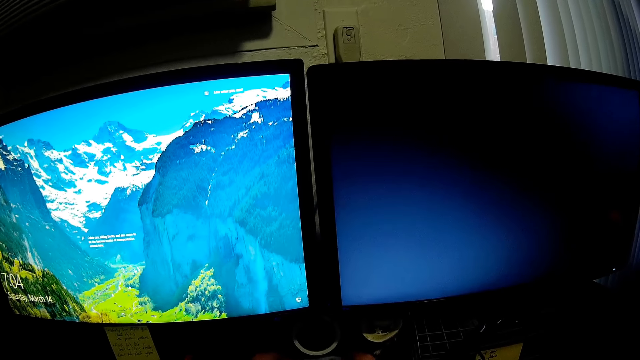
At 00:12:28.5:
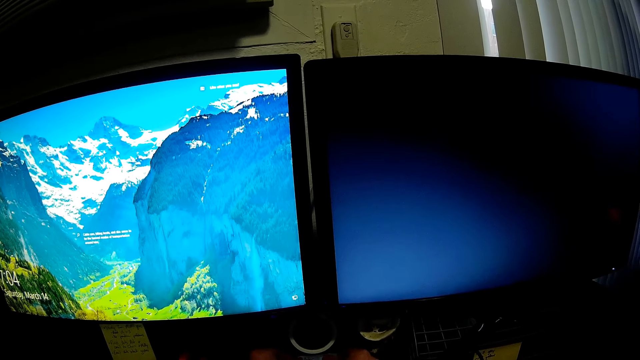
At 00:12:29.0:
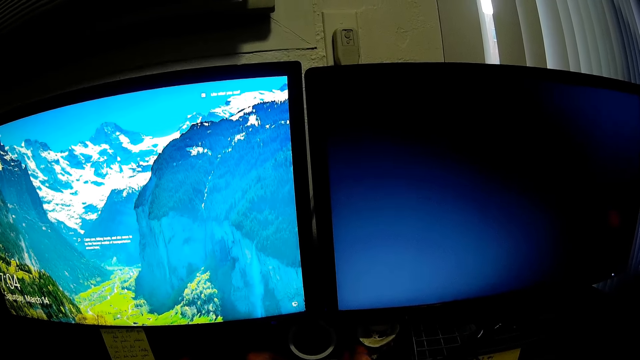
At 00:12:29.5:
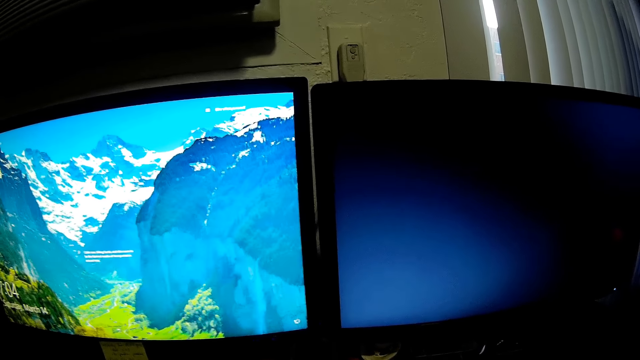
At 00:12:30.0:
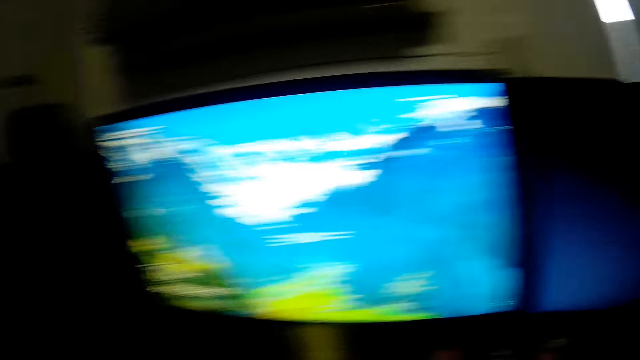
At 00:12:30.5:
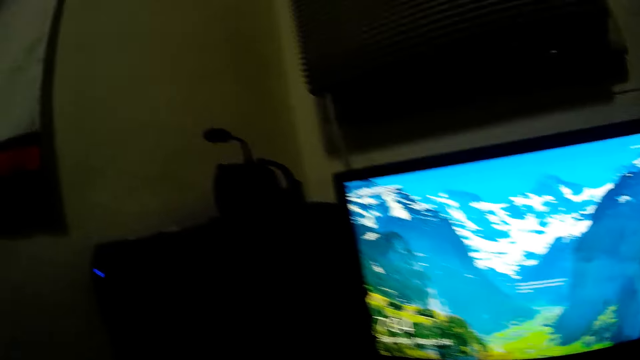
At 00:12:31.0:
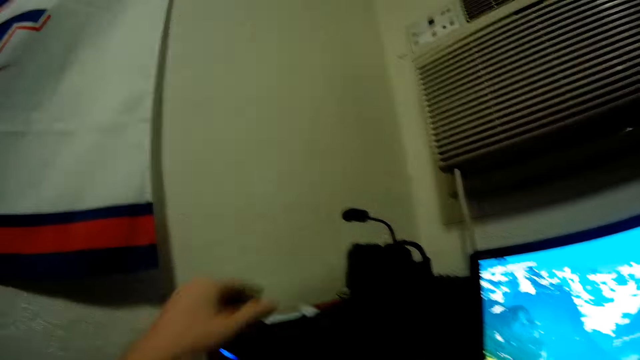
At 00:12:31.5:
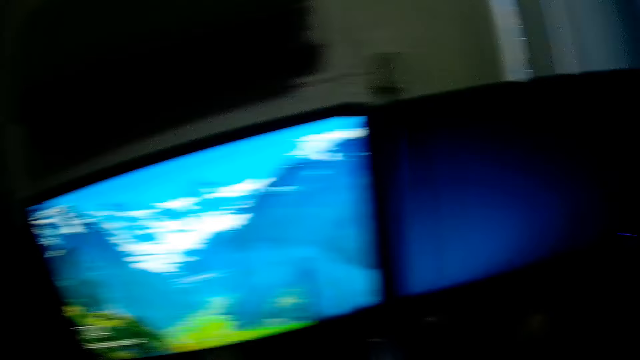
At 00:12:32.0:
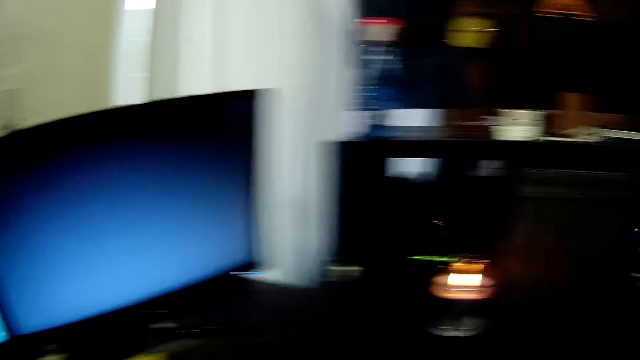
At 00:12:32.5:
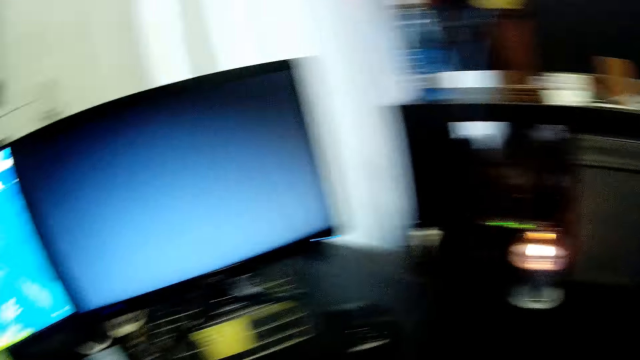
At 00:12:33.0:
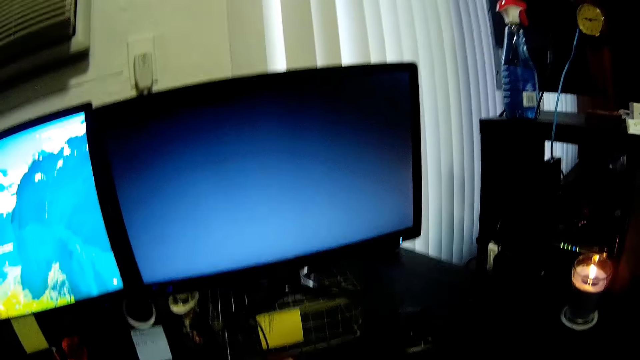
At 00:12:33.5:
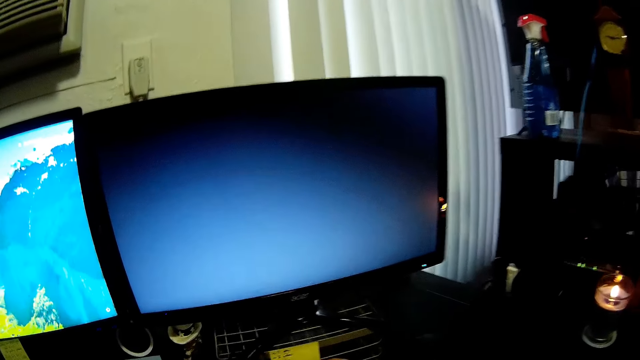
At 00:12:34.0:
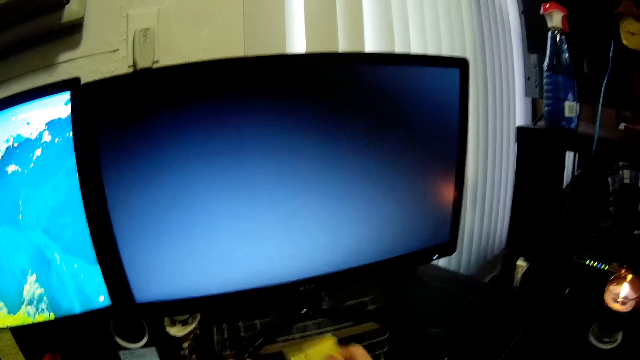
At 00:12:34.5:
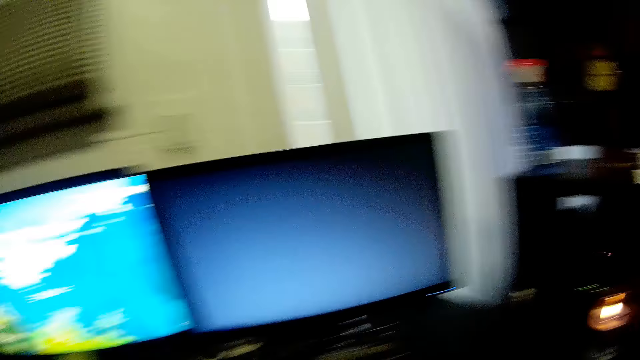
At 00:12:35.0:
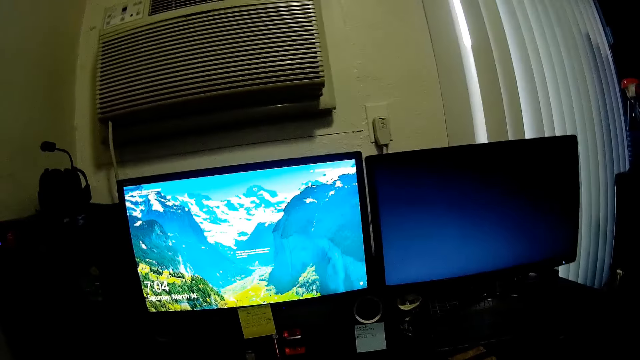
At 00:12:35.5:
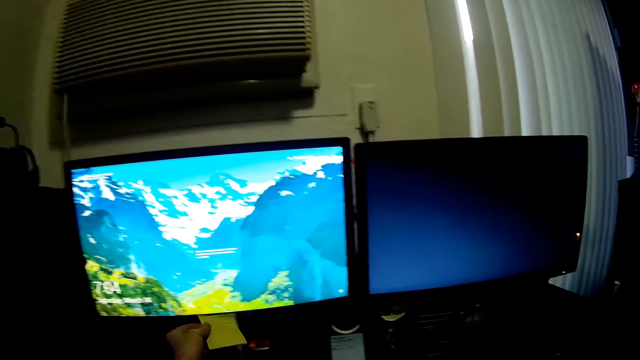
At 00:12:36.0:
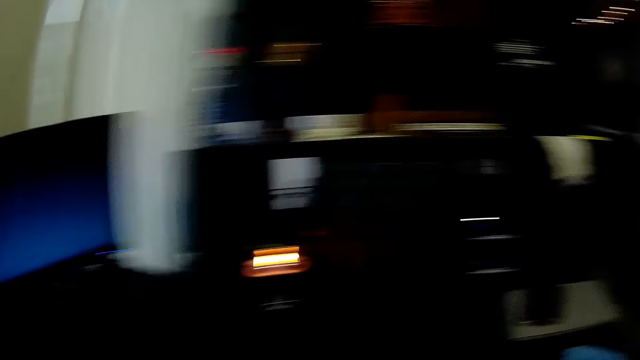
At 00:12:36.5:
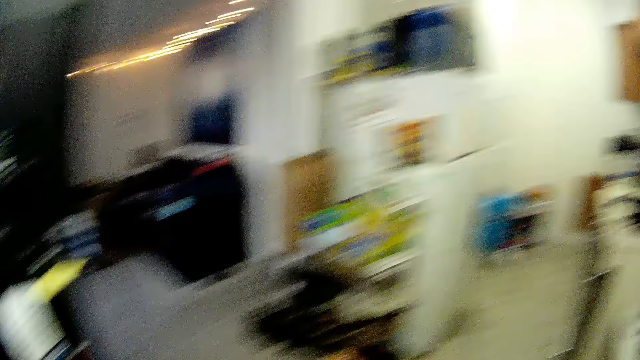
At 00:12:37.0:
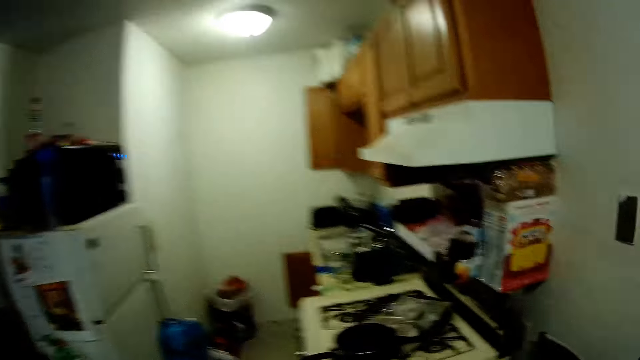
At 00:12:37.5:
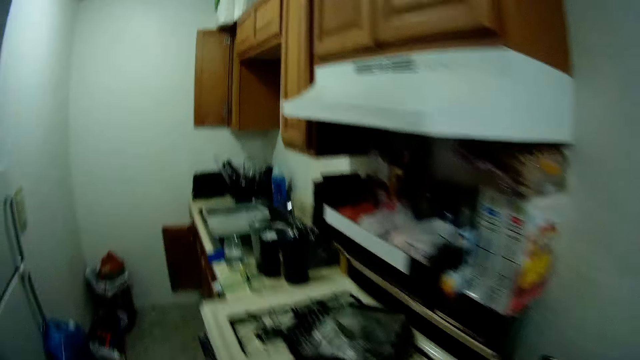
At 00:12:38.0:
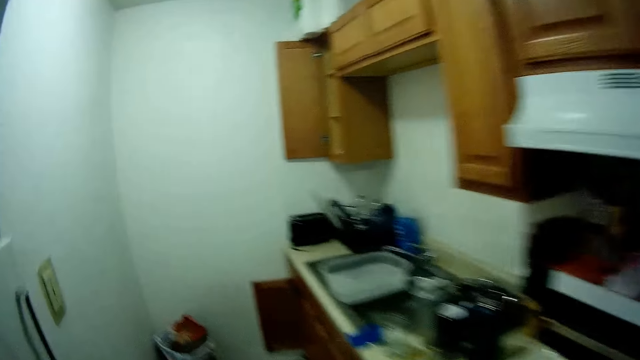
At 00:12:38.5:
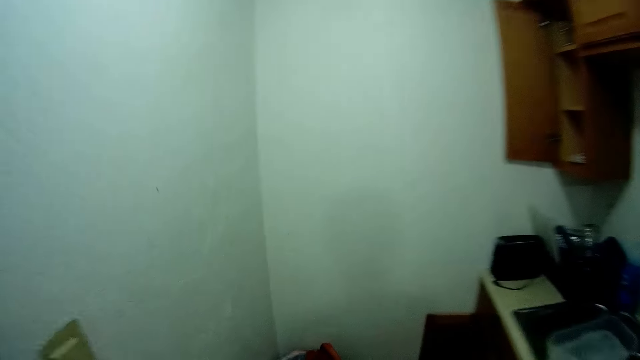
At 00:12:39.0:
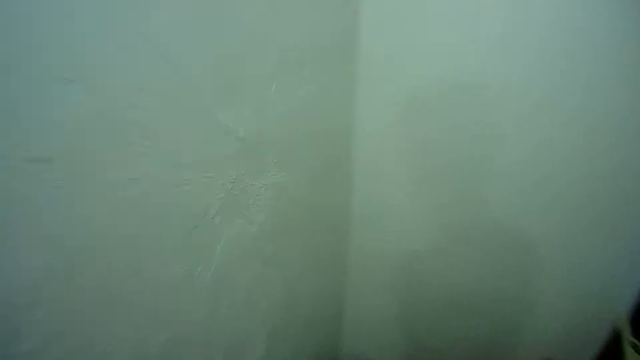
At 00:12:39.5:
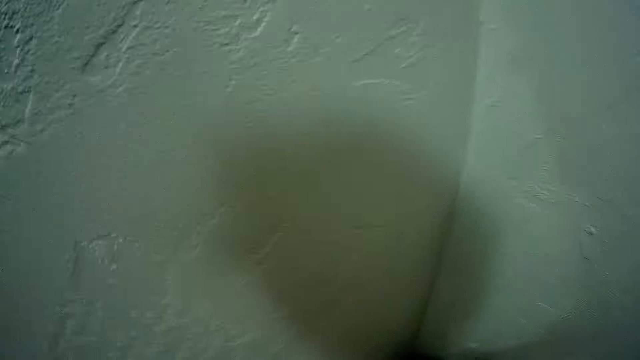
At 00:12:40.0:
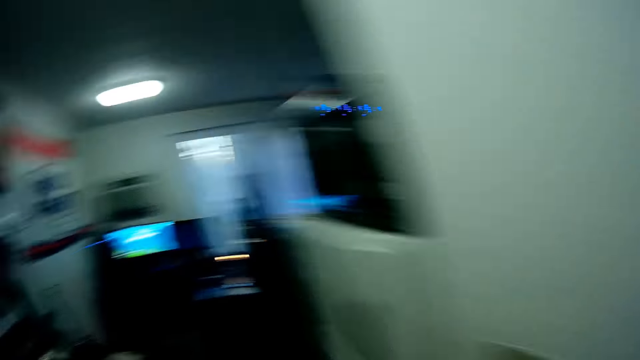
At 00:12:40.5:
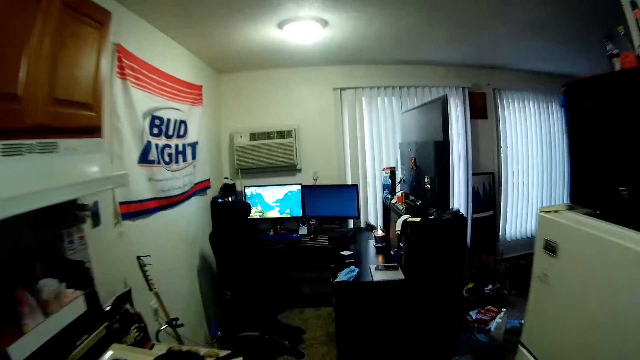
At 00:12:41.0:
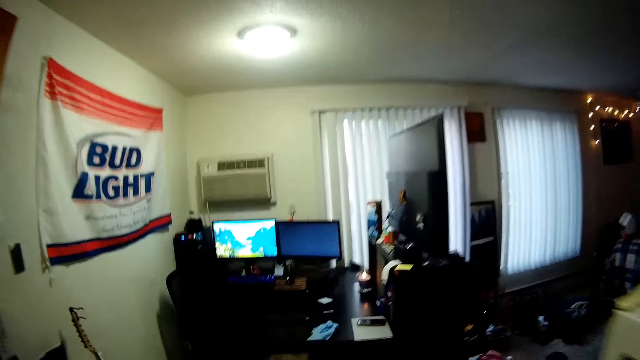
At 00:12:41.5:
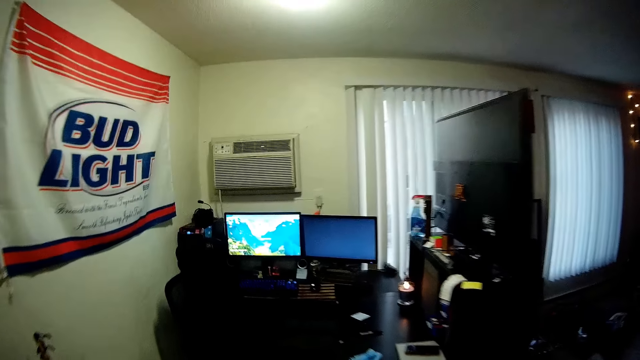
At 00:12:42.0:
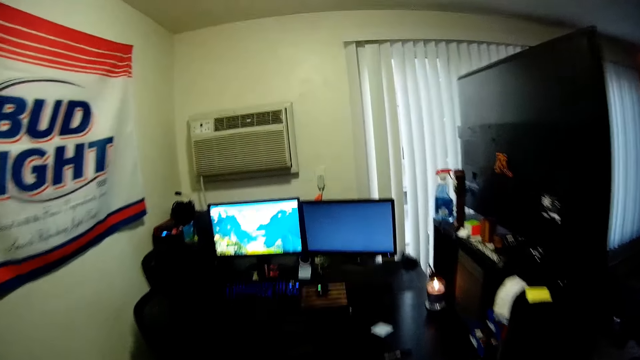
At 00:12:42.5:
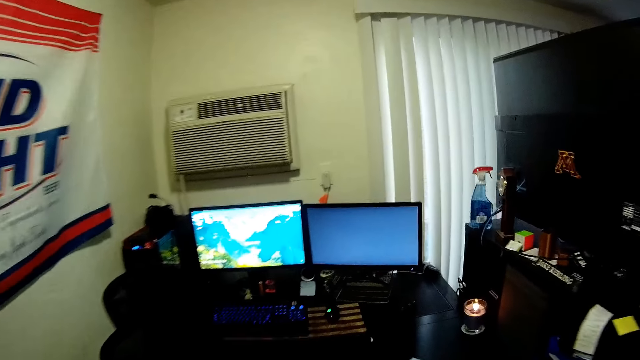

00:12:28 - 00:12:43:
The camera wearer picks up a piece of paper. They look around the room. They remove the papers from the machine. They look around the room. They walk around the room. They put dirt in the dustbin. They walk around the room.

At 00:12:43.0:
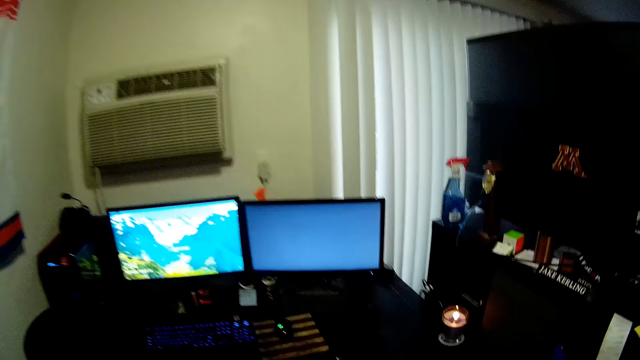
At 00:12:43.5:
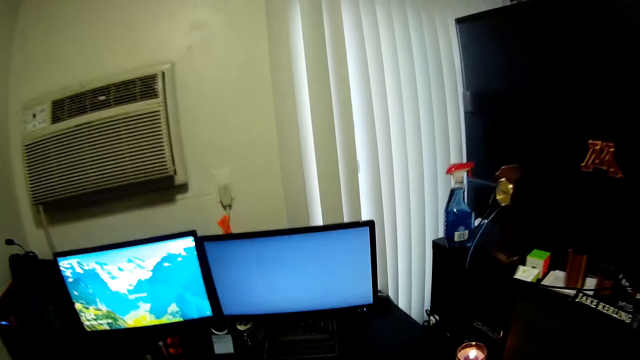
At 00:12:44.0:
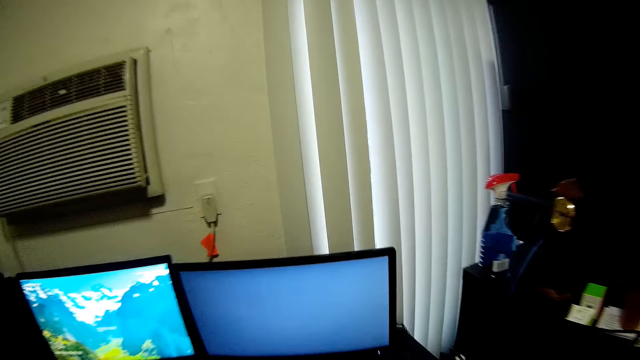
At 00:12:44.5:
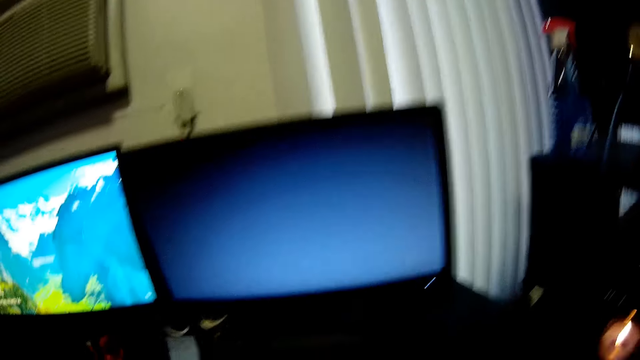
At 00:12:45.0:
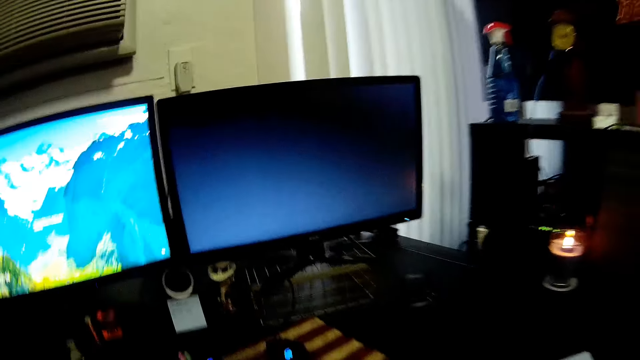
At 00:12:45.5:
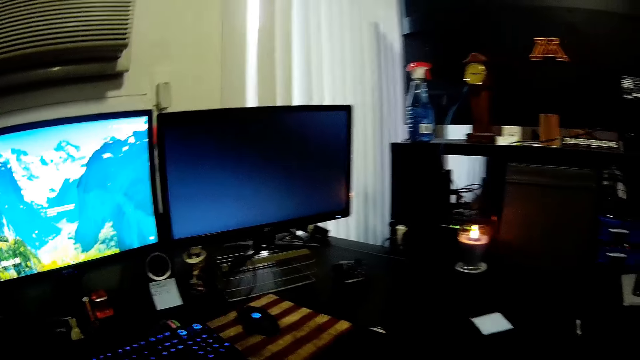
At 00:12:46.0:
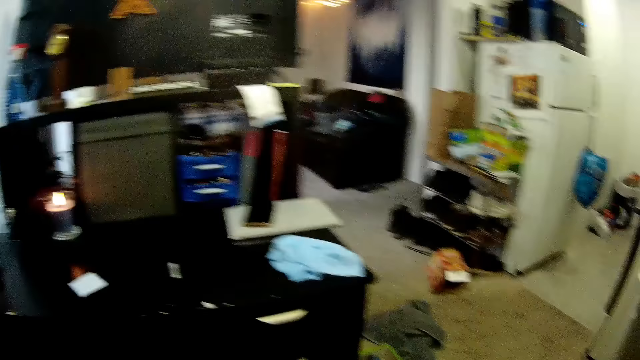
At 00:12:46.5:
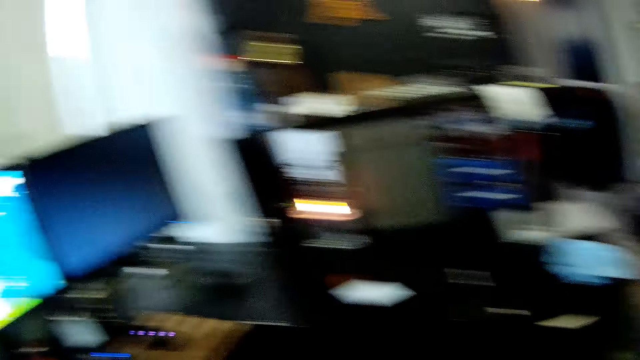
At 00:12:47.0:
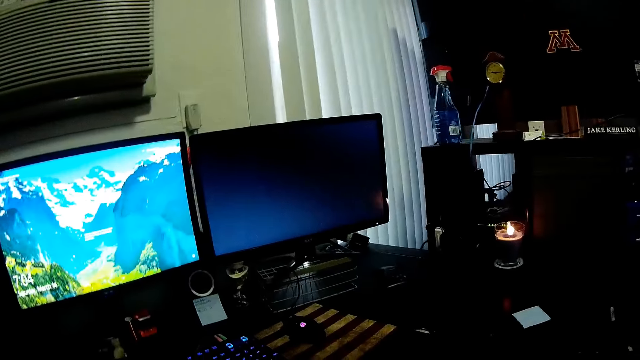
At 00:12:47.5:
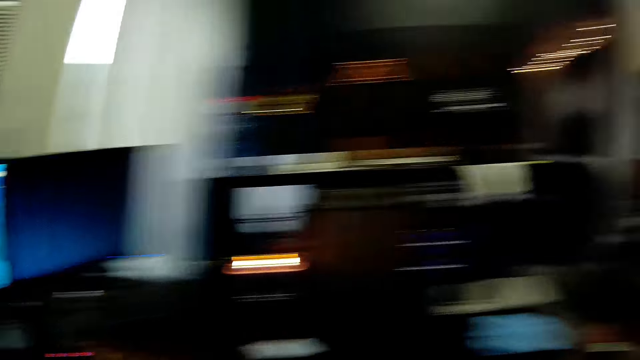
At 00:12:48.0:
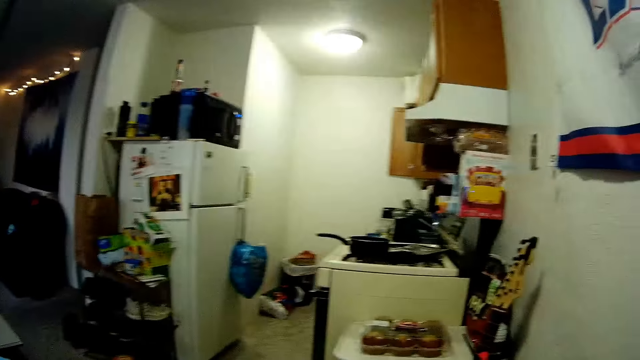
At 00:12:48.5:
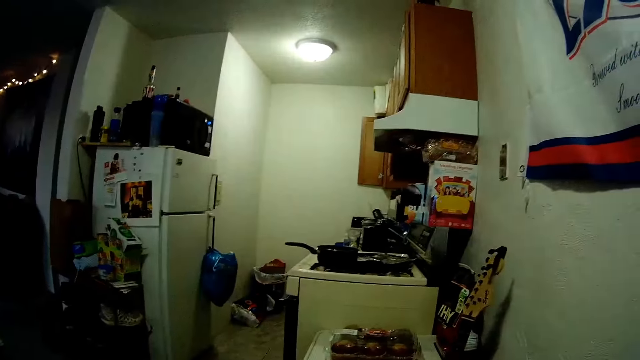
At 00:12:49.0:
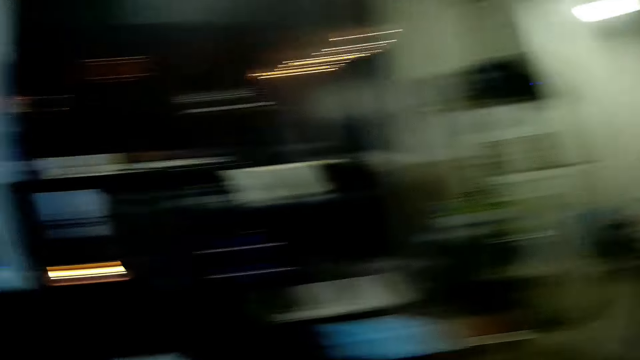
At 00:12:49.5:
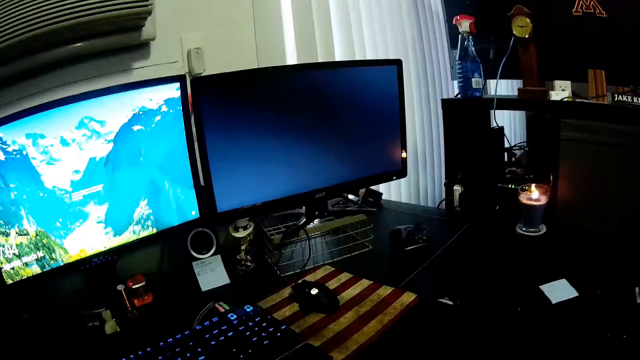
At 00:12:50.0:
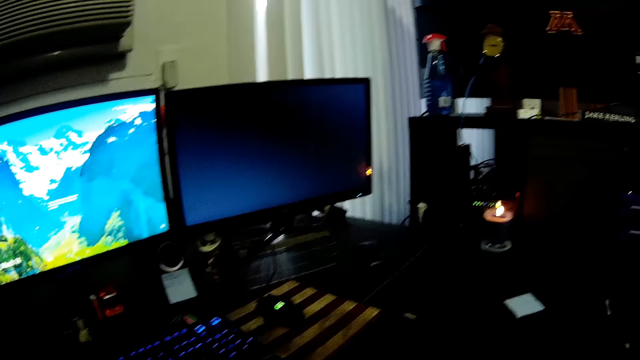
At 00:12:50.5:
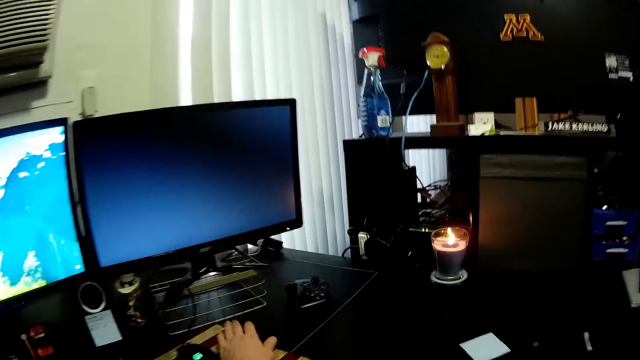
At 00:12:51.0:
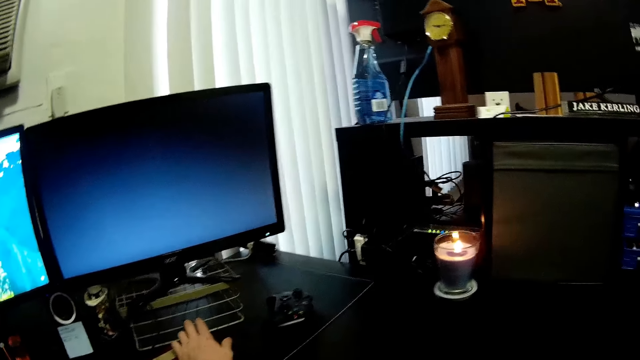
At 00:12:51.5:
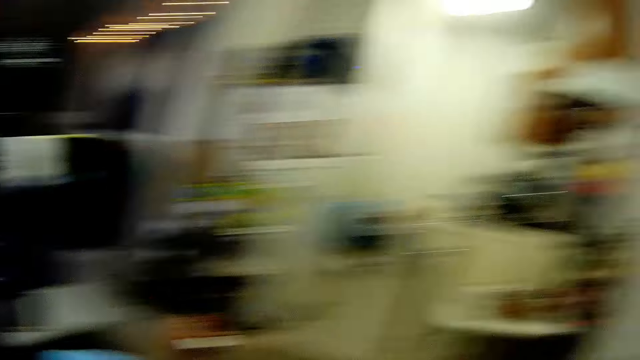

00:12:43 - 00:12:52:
The camera wearer looks around the room. They hold the computer stand on the table.
